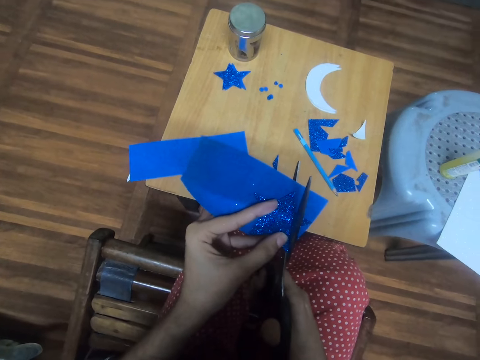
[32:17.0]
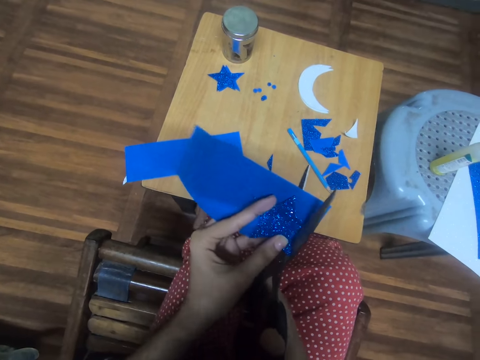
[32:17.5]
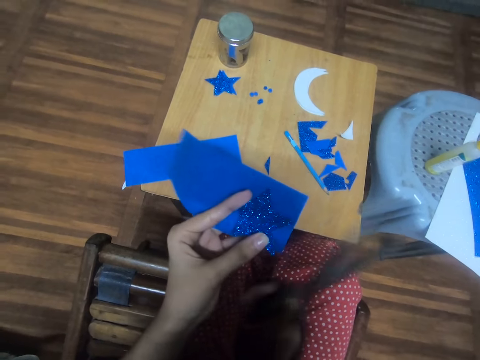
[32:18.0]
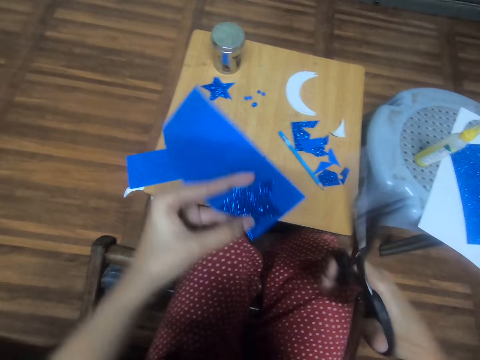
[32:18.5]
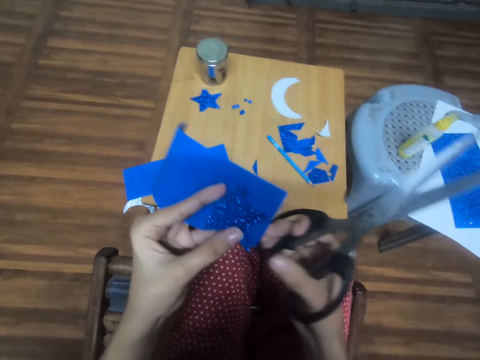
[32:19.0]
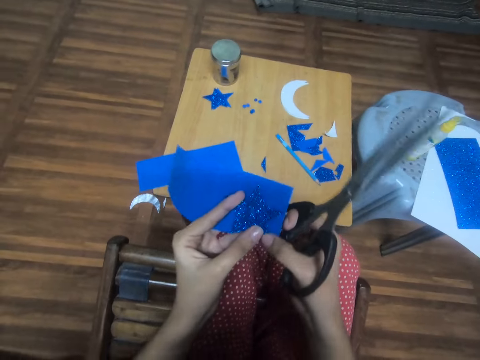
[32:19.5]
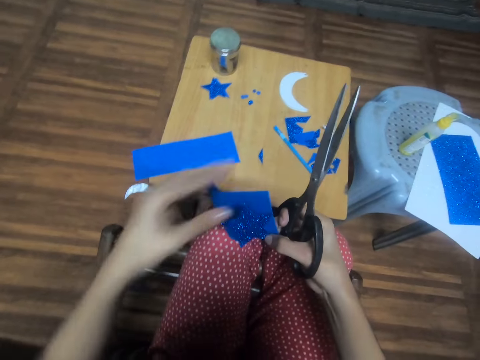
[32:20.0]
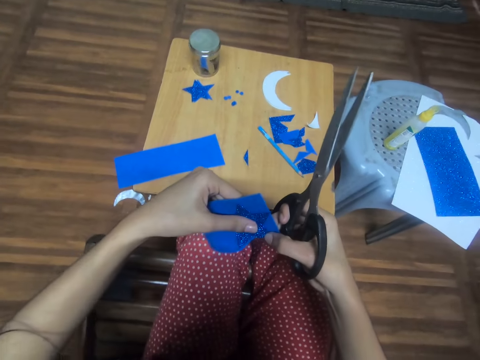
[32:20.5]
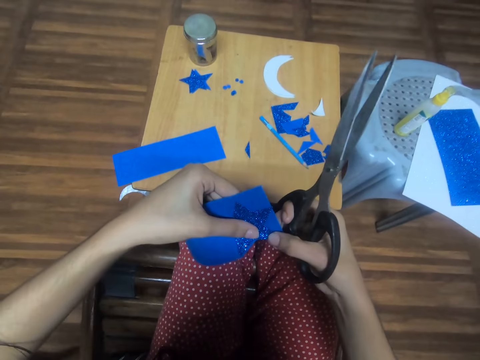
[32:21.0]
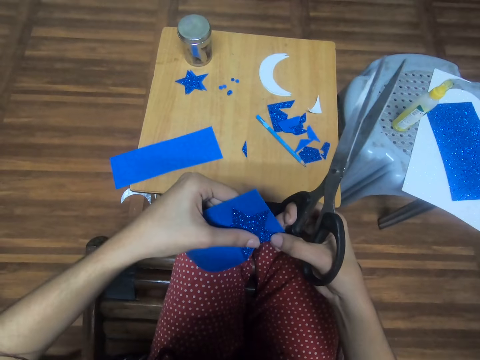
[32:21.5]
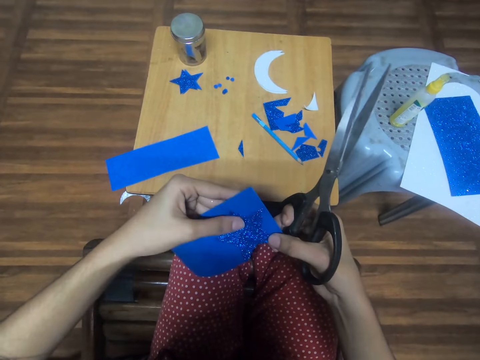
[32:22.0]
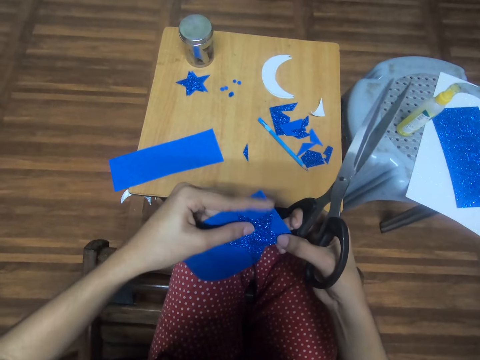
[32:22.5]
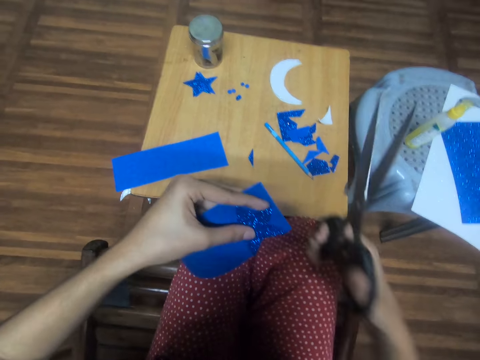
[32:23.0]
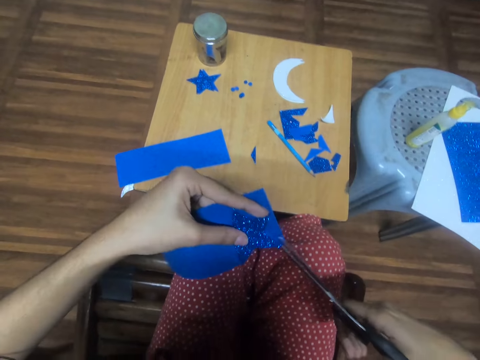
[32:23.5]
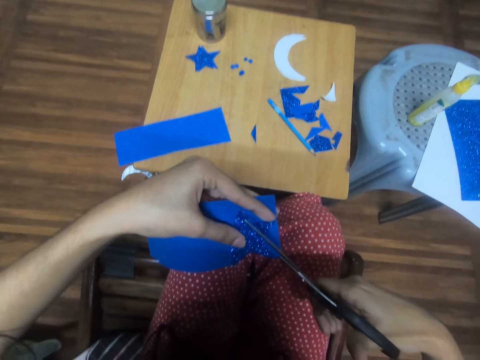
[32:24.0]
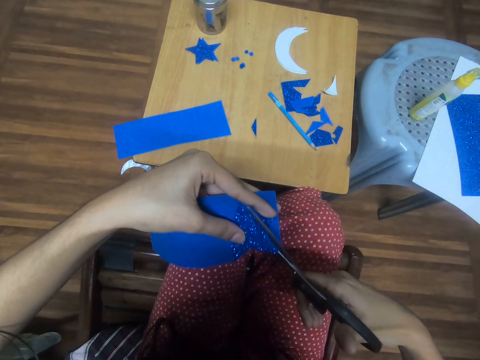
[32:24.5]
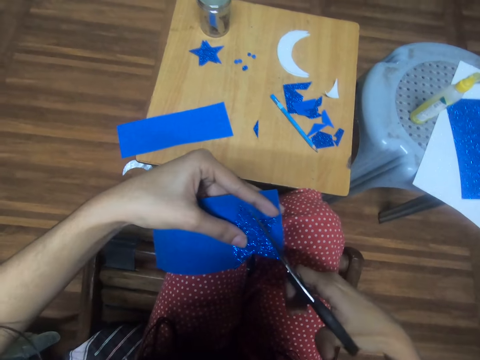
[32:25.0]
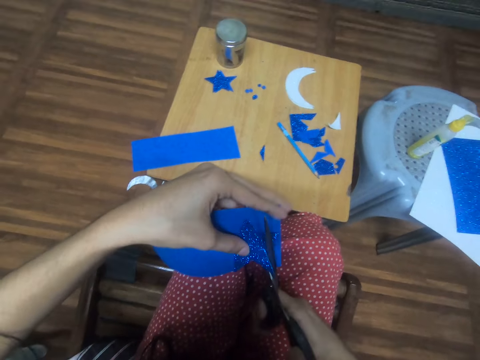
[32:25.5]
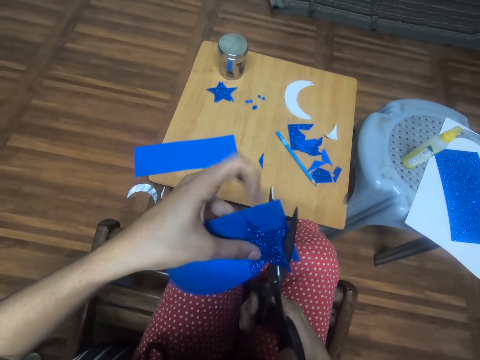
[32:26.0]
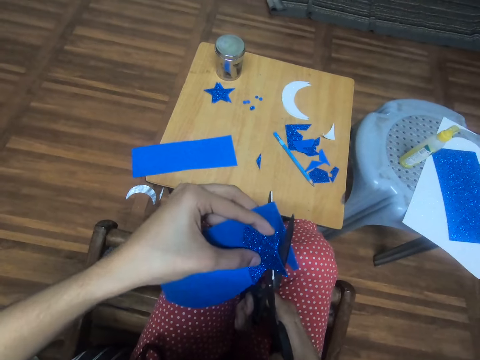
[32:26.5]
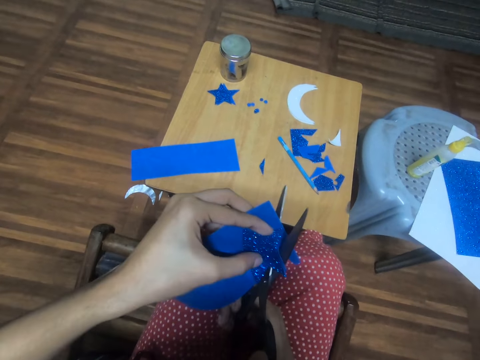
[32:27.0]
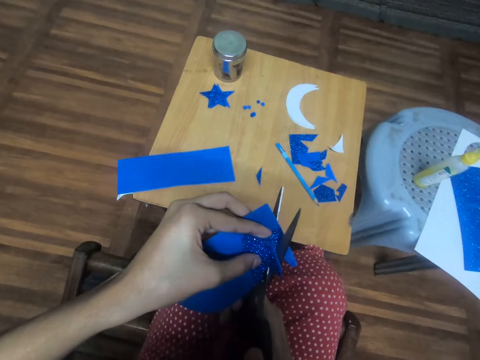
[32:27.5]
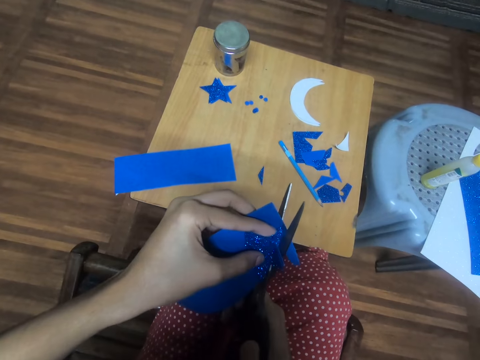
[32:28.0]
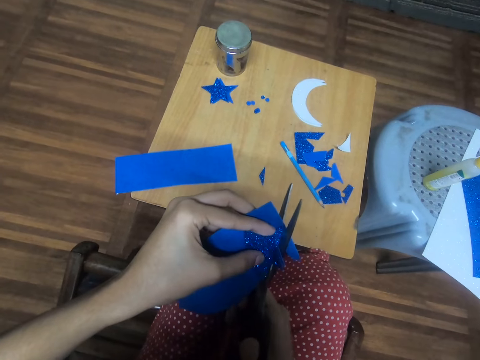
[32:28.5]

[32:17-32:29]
The camera wearer withdraws the scissors from the decor paper. They pass the decor paper to the right hand. They withdraw the left hand from the decor paper. They hold the decor paper. They cut the decor paper.

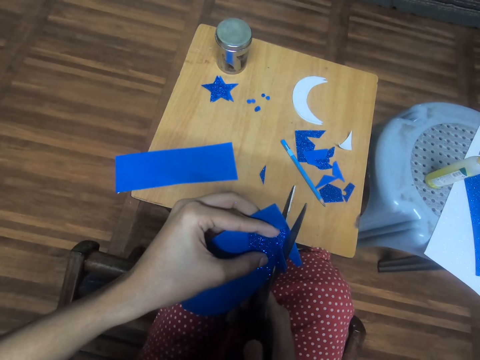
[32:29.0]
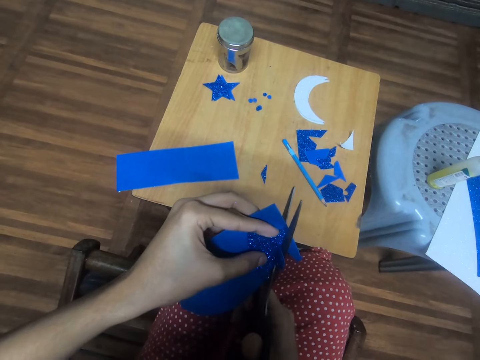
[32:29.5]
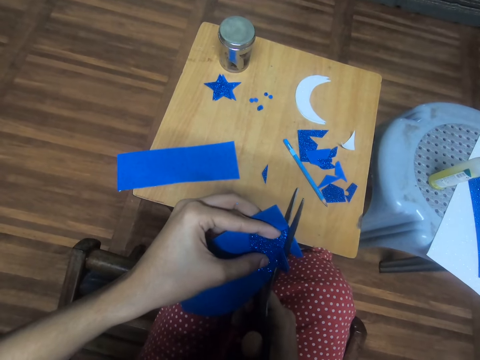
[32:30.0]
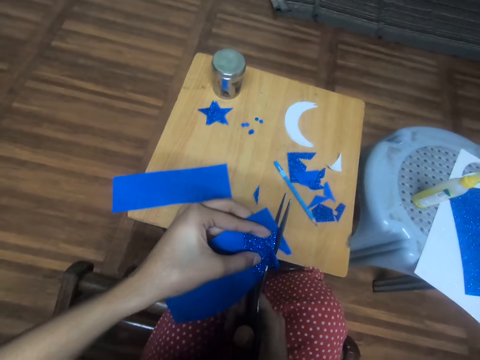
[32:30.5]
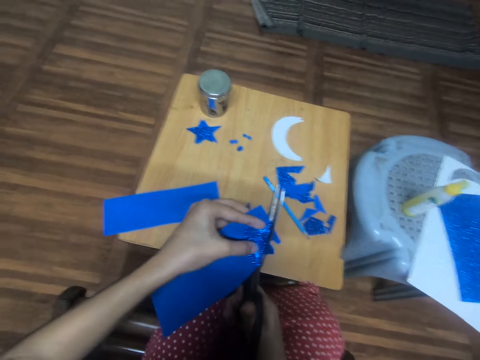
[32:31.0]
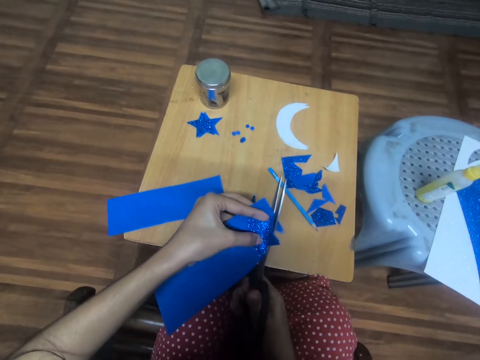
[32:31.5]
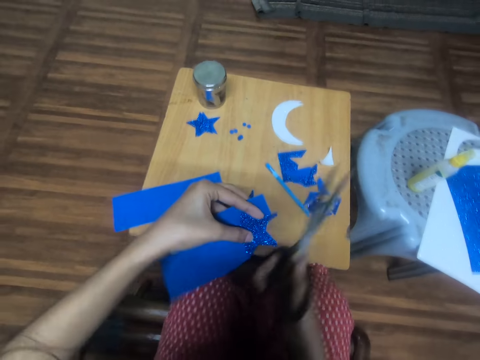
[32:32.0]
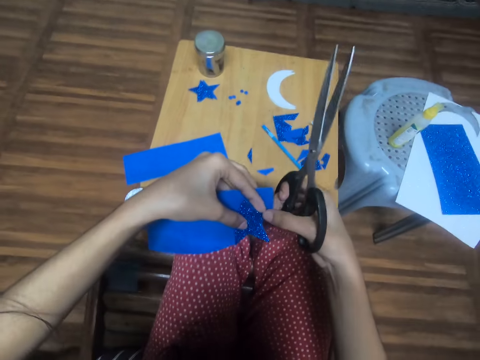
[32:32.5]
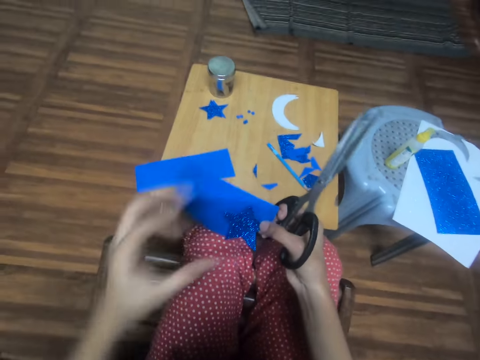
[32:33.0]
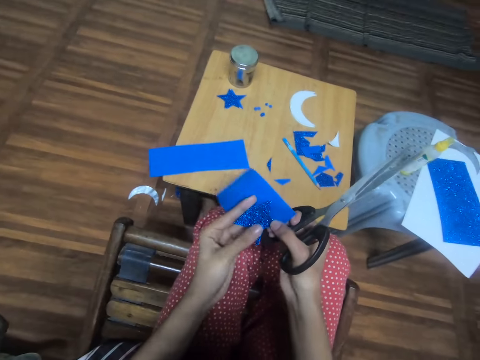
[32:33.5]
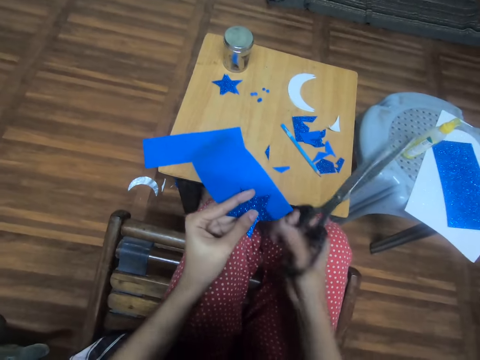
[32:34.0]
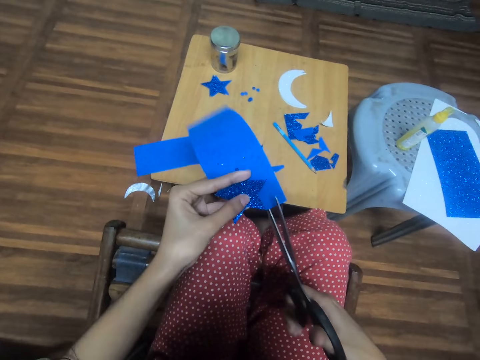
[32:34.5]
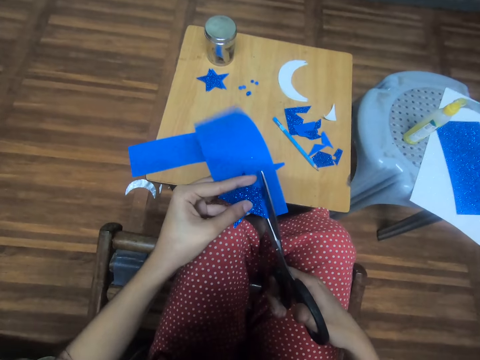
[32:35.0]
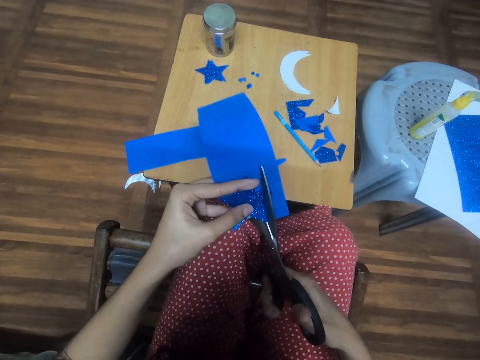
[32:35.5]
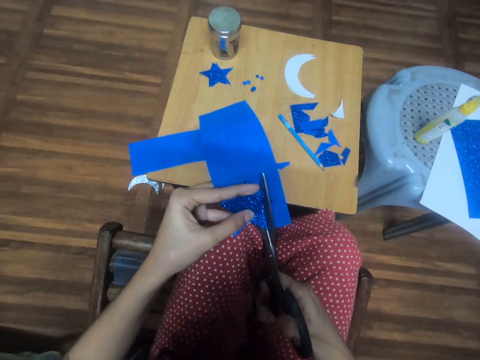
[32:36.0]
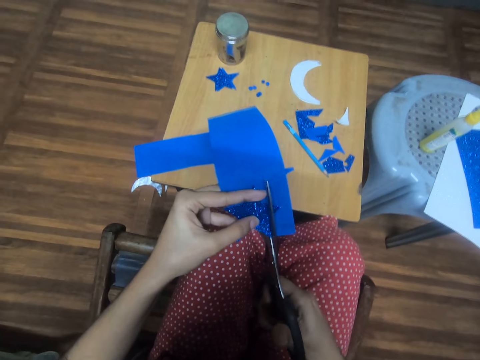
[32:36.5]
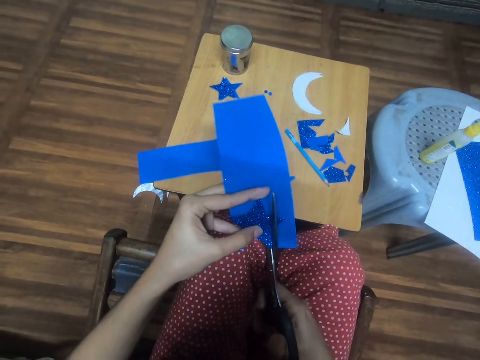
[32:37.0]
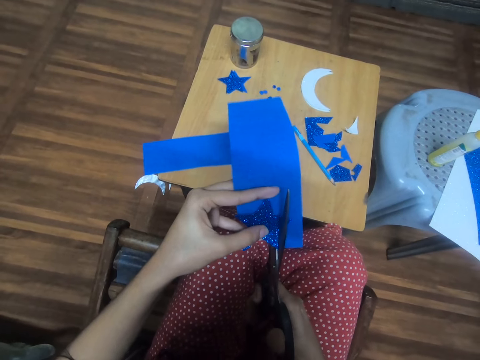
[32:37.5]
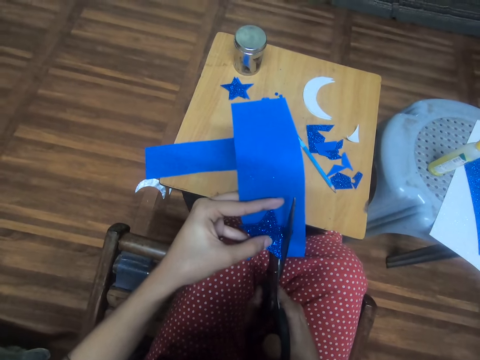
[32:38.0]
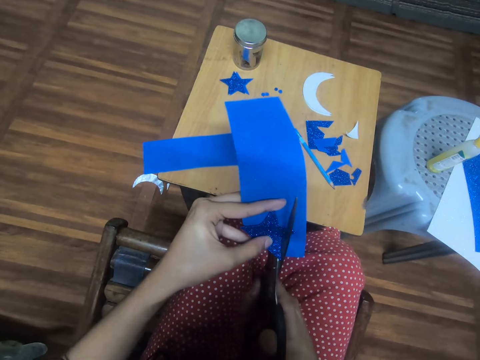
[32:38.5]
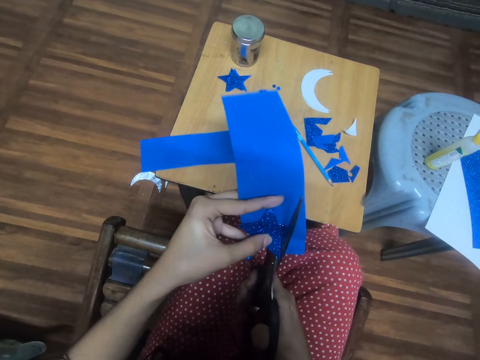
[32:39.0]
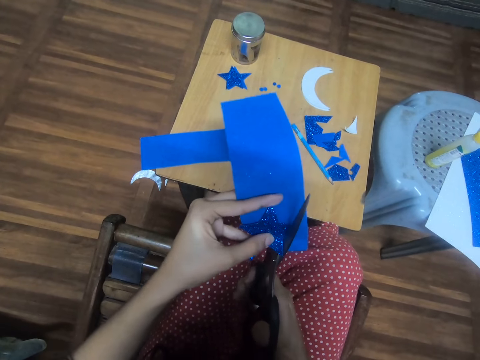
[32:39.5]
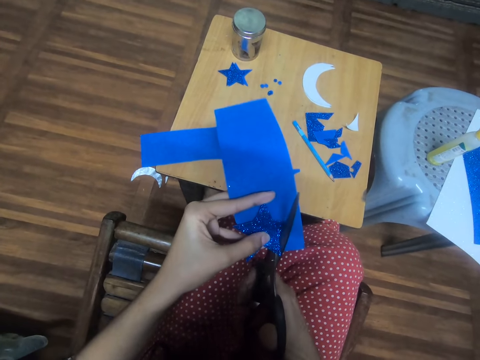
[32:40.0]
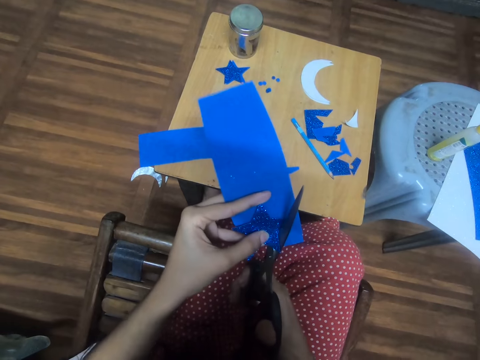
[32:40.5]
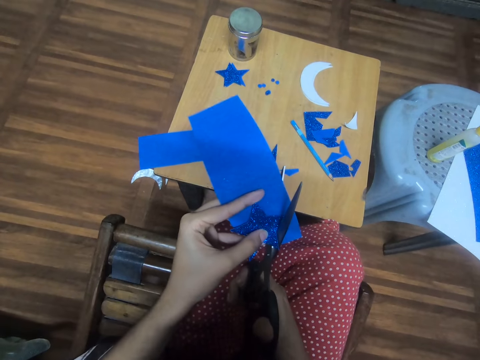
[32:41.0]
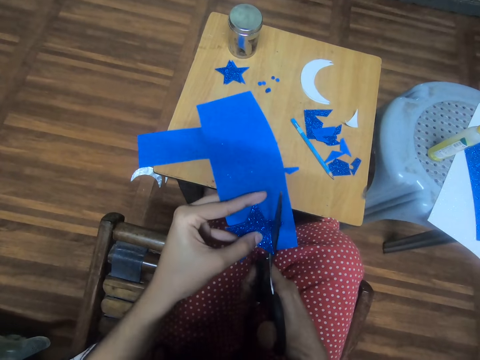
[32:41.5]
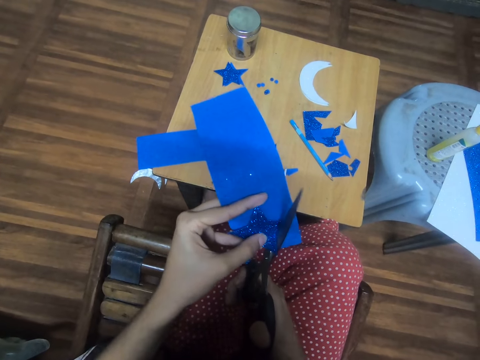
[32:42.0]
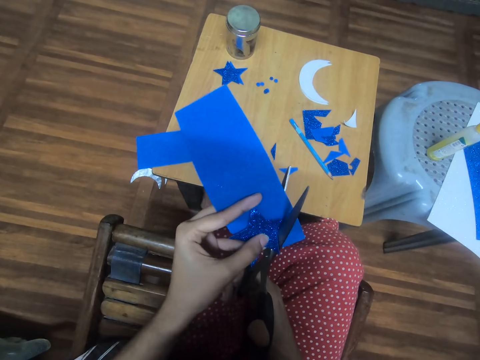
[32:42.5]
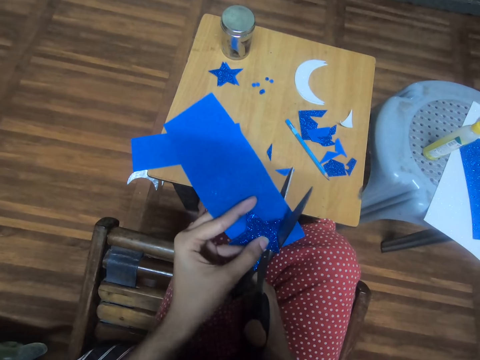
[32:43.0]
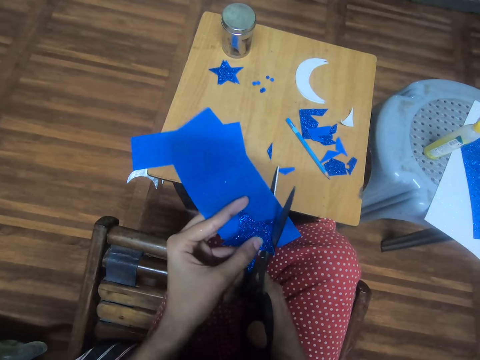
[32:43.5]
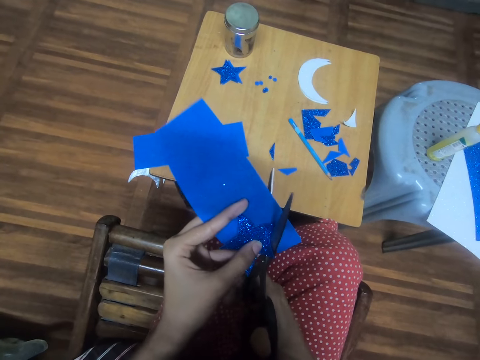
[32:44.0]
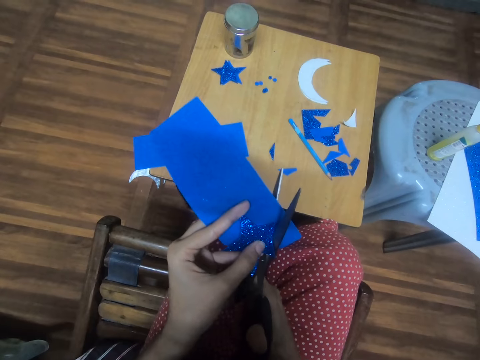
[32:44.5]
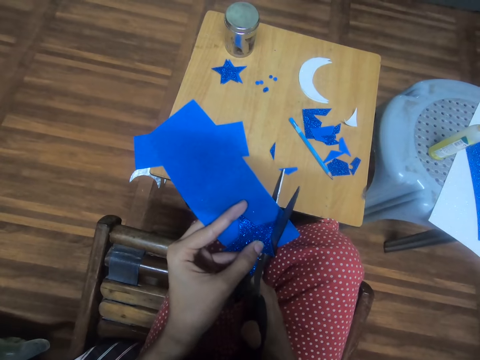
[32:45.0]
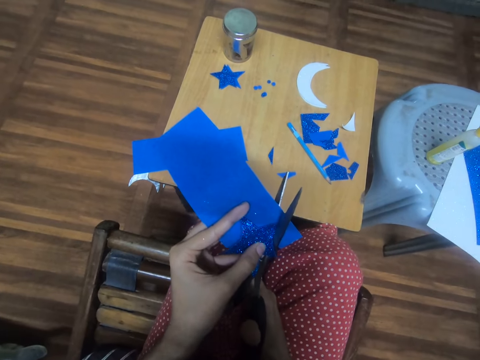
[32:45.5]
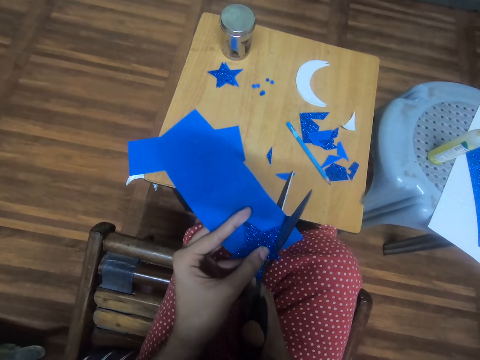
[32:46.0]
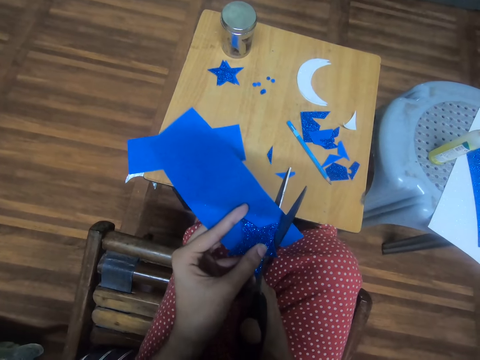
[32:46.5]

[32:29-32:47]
The camera wearer lowers hands towards the table. They withdraw the left hand from the decor paper. They hold the decor papers. They cut the decor paper.
